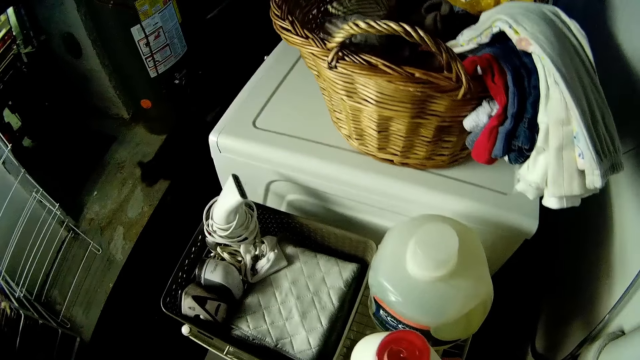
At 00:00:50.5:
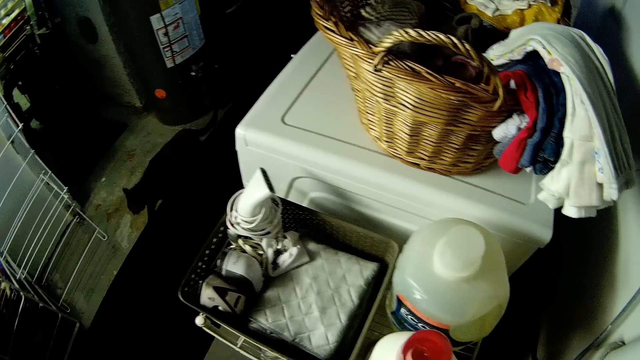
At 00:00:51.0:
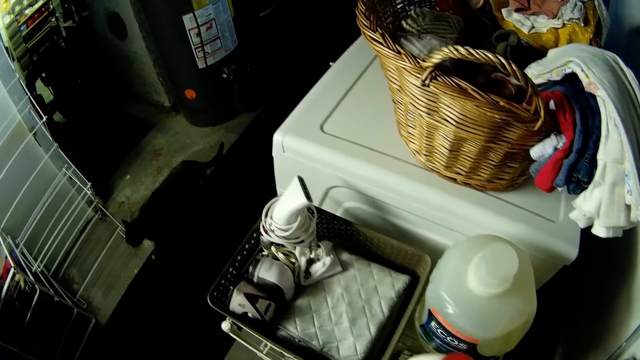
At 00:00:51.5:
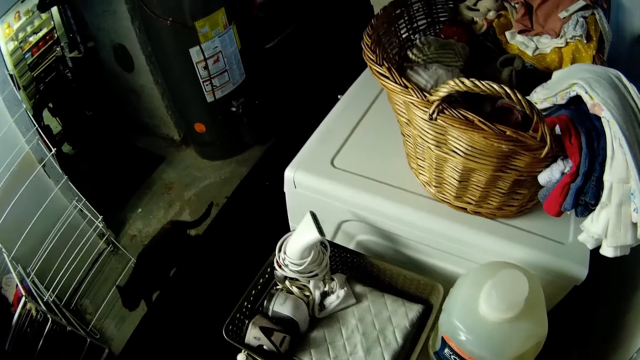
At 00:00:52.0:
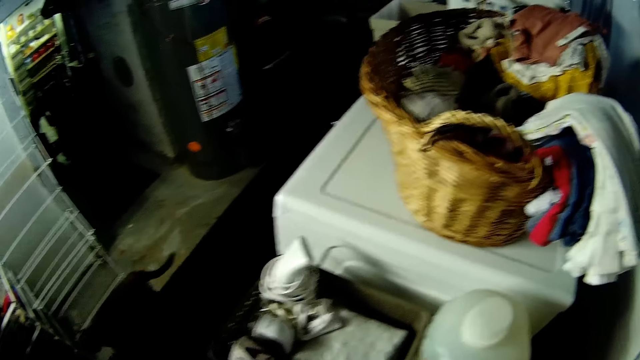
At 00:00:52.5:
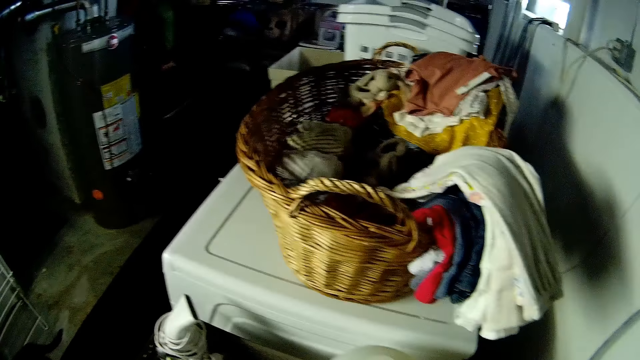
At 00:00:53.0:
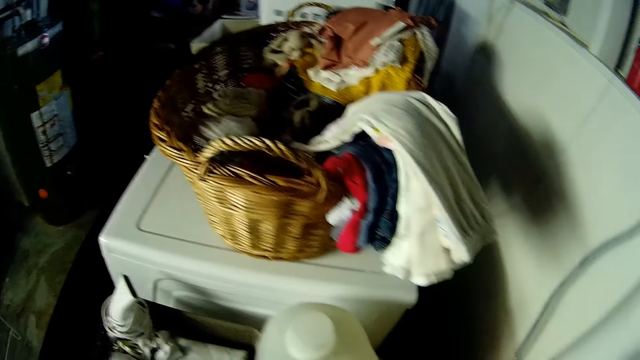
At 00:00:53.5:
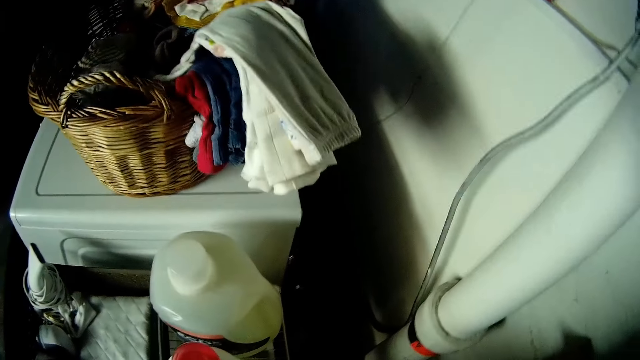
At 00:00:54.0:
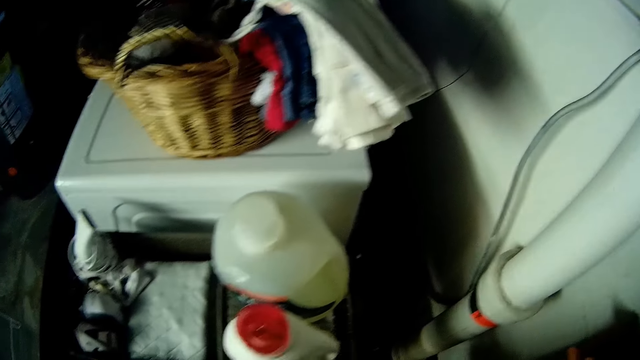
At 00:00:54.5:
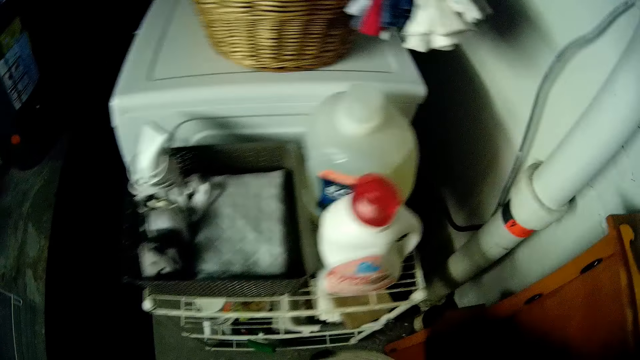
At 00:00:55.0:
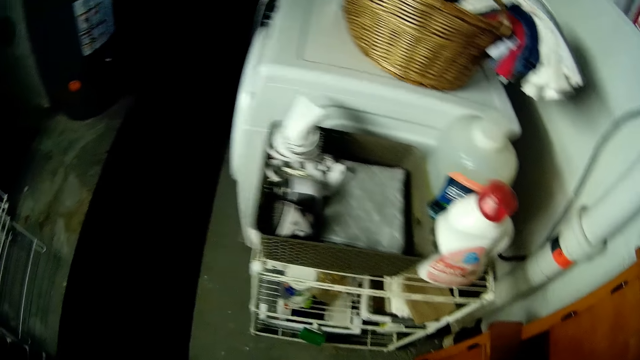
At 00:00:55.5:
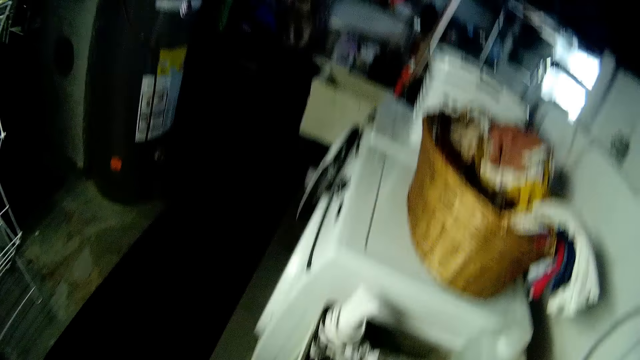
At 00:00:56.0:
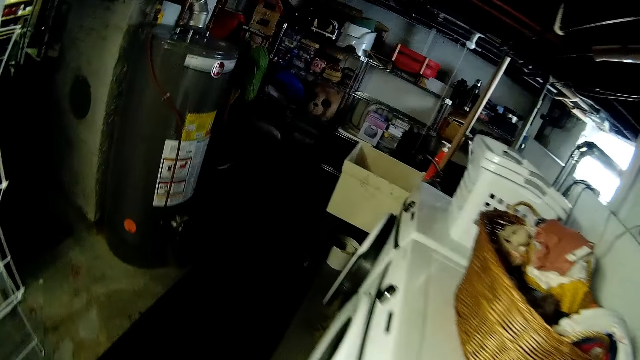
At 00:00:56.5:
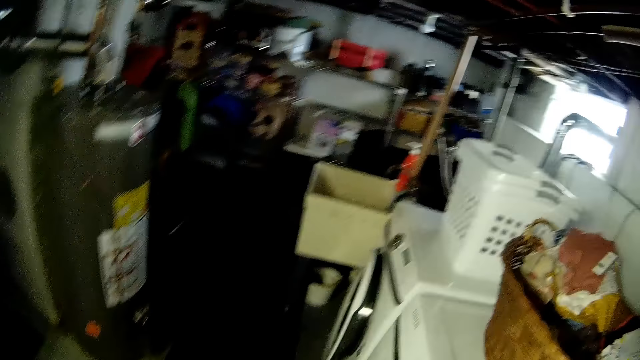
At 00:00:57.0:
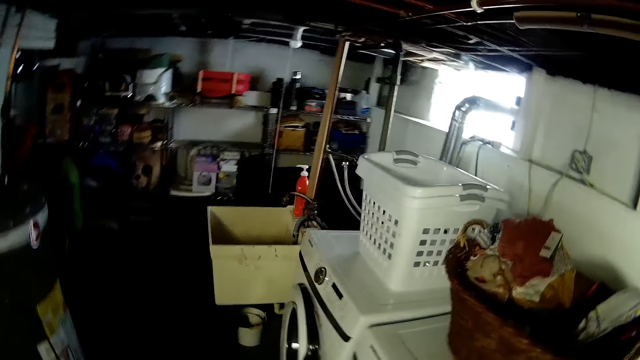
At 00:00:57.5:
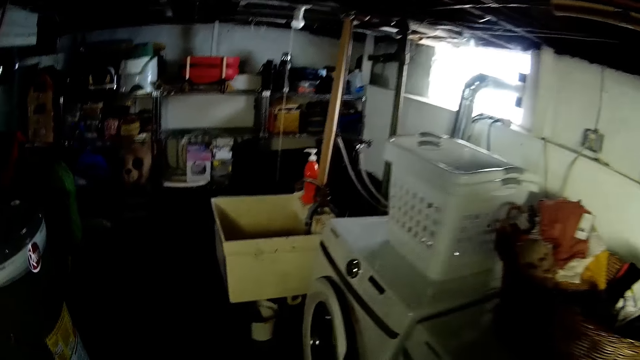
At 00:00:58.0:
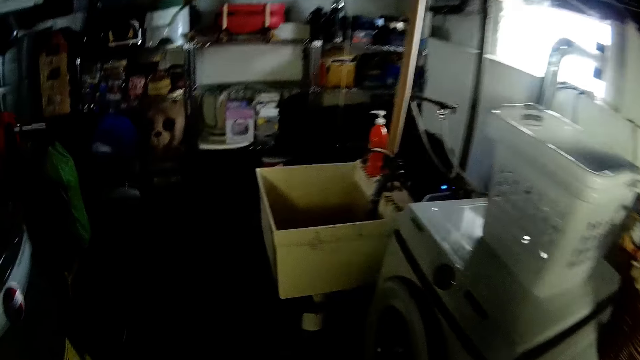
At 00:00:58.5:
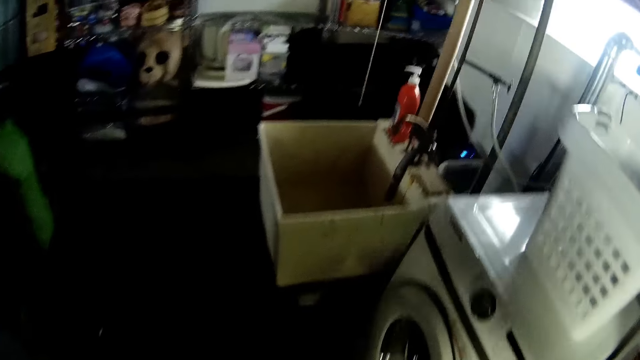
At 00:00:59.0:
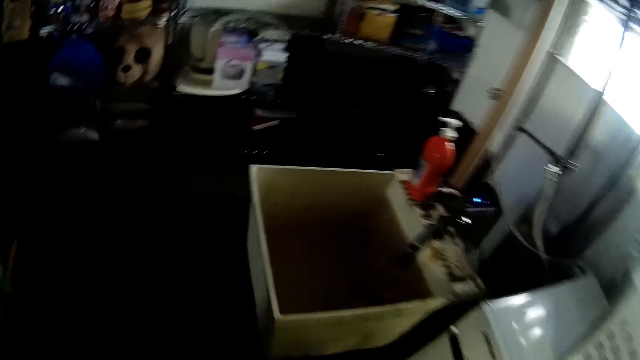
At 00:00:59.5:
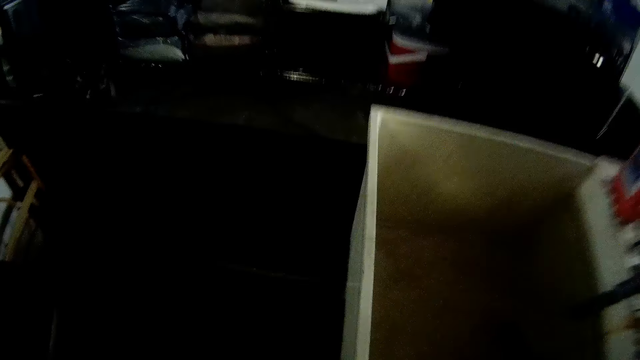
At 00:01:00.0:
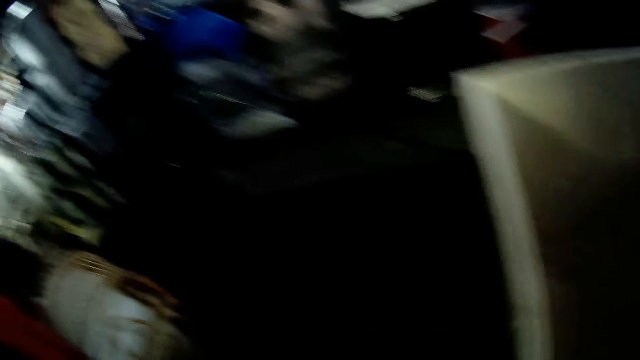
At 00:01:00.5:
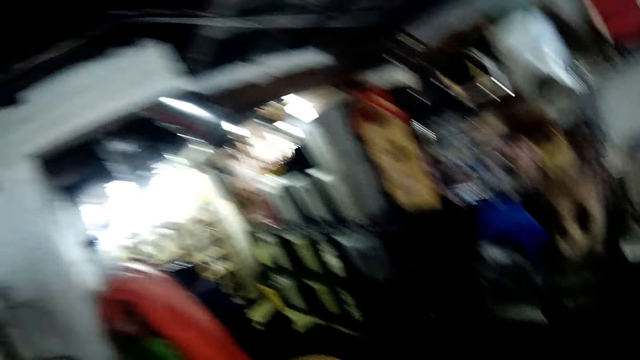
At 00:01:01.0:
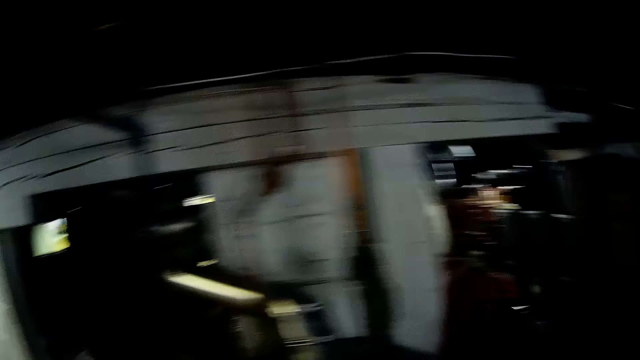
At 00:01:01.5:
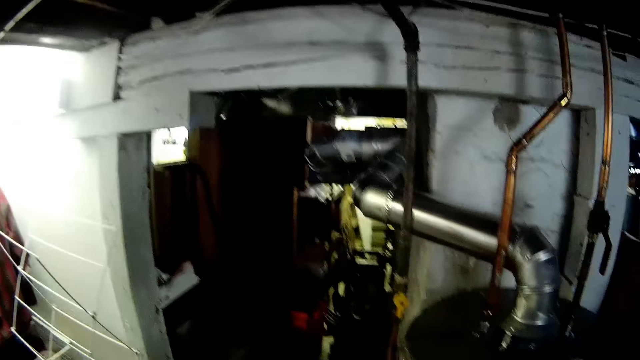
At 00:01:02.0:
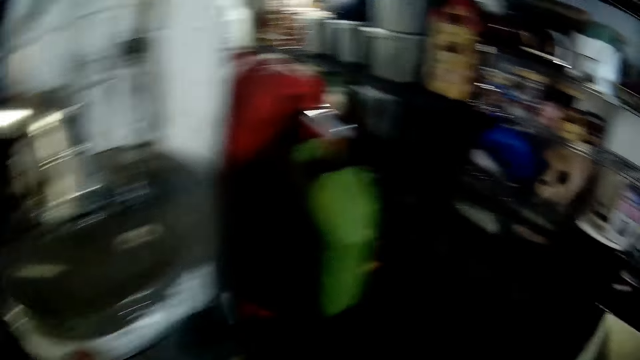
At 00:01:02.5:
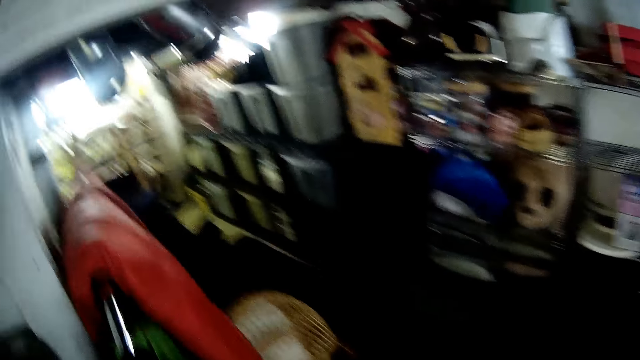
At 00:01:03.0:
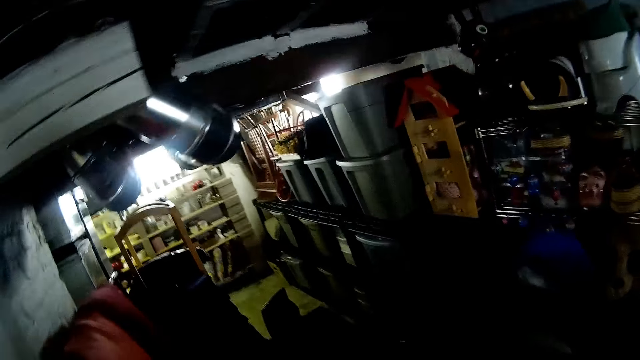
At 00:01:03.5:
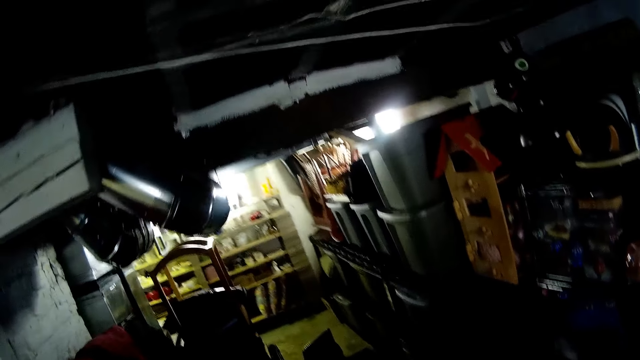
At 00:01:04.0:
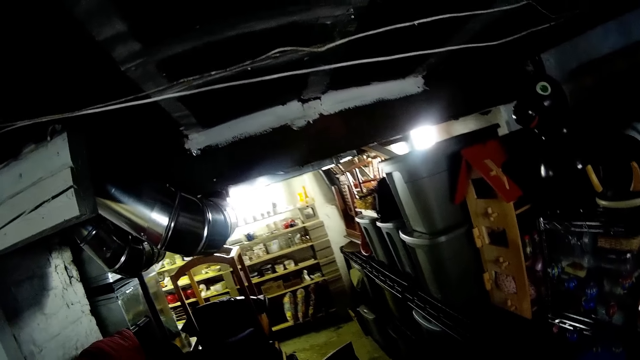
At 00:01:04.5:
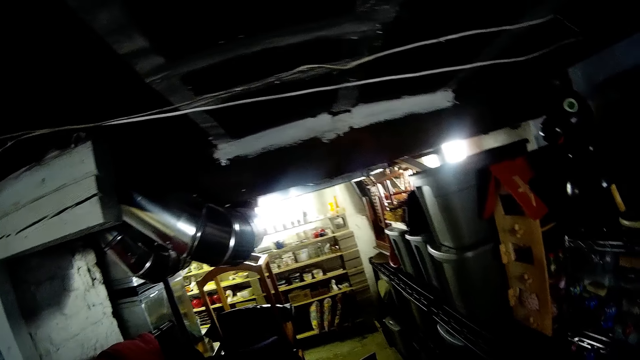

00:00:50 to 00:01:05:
The camera wearer looks around. They walk around. They look around.

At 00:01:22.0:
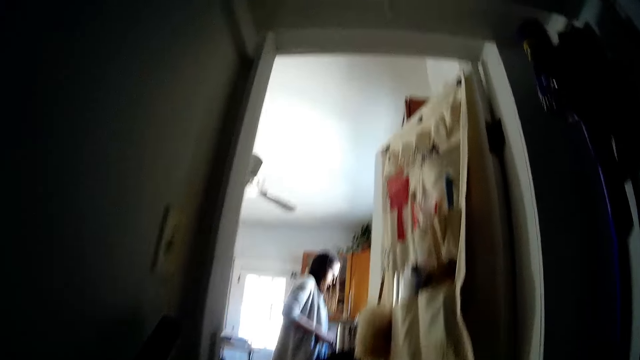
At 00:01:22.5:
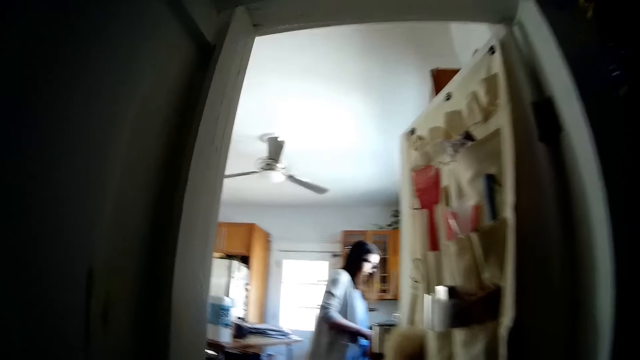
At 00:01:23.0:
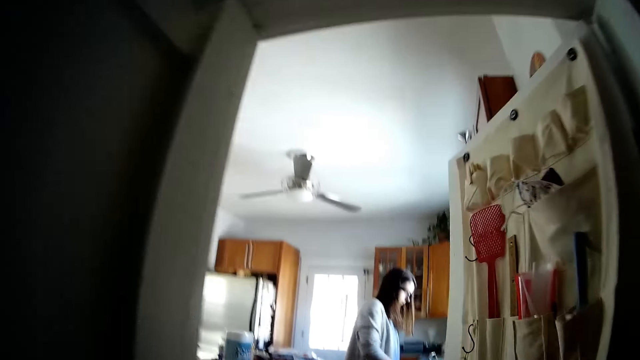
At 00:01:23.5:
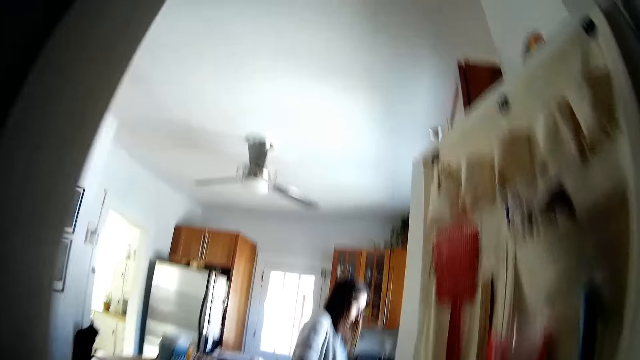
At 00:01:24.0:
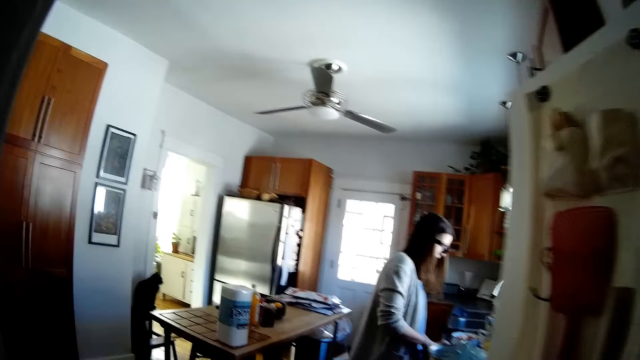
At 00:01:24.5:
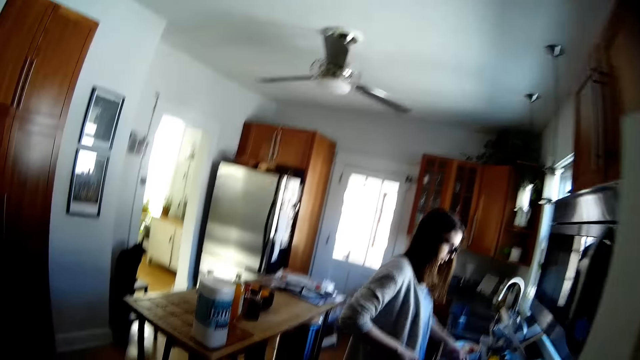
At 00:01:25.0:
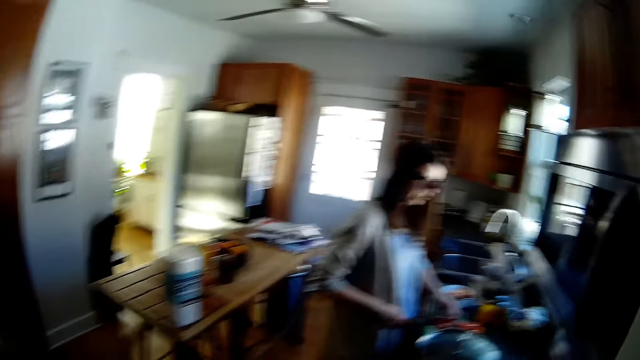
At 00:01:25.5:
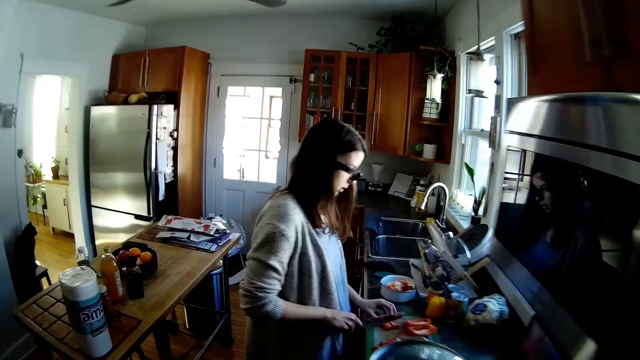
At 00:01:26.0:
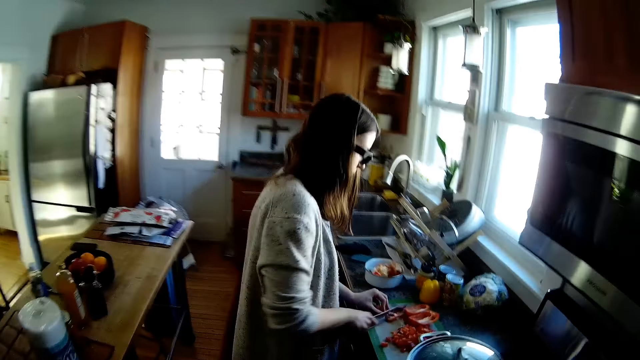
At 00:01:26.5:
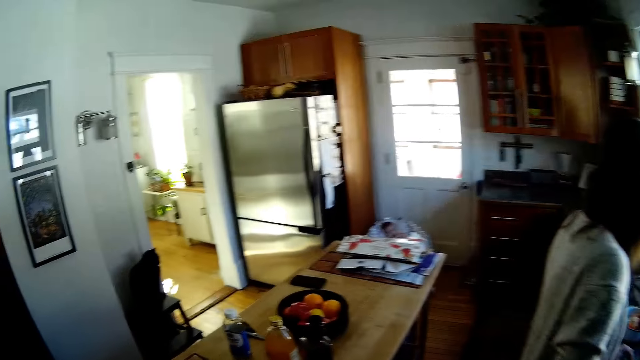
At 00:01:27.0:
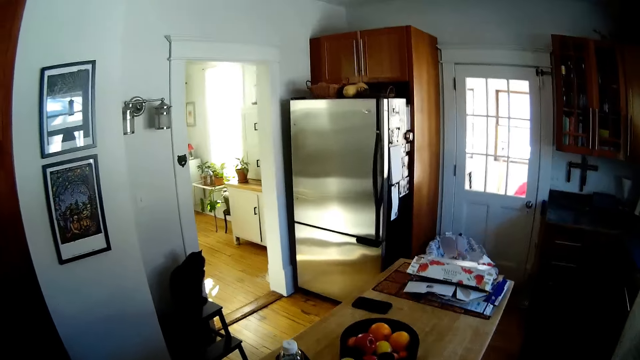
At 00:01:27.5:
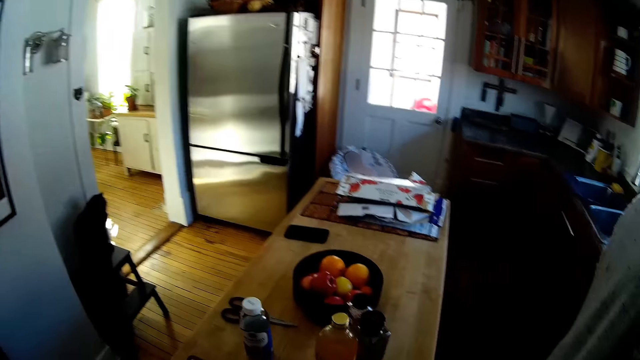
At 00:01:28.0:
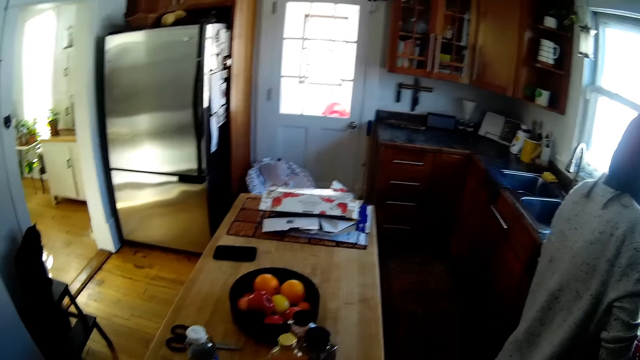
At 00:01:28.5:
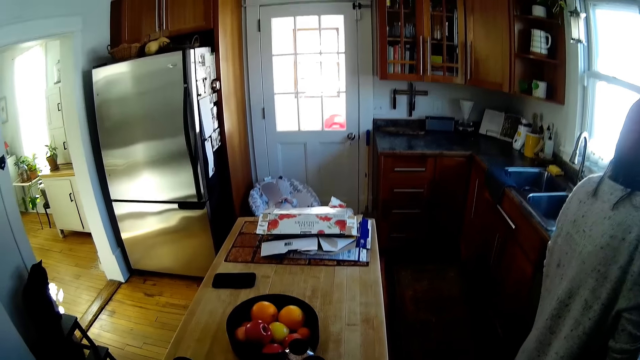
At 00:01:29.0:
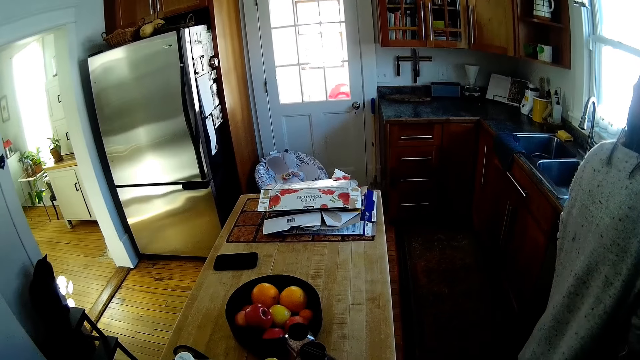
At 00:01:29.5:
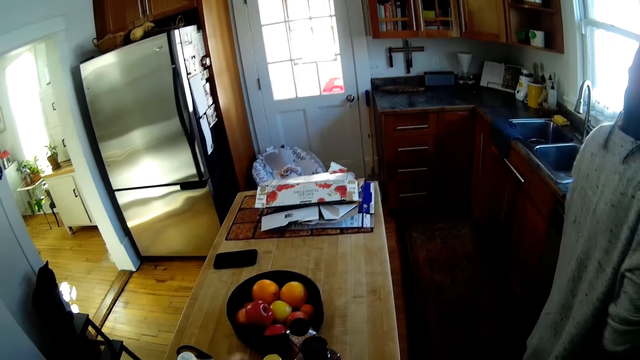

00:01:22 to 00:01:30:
A woman converses with the camera wearer. The woman chops a tomato. The camera wearer responds to the woman. They walk around.
